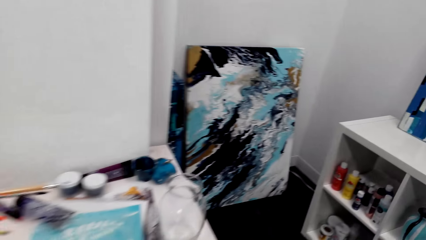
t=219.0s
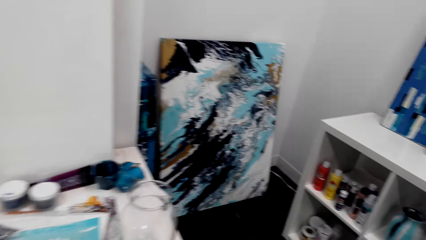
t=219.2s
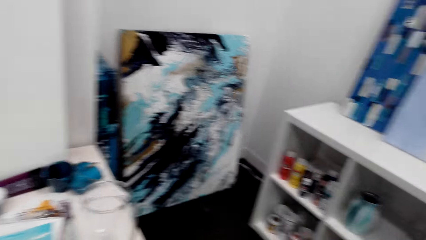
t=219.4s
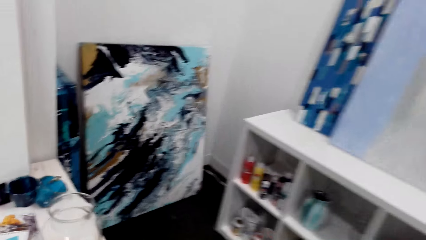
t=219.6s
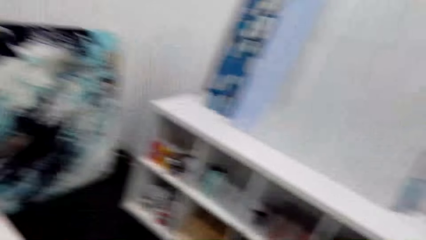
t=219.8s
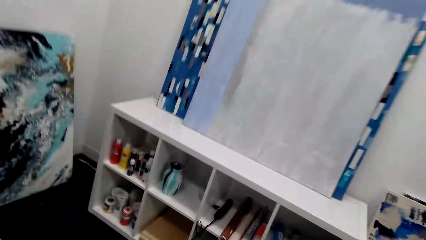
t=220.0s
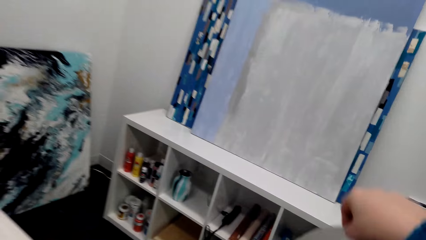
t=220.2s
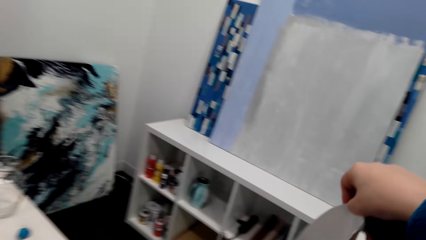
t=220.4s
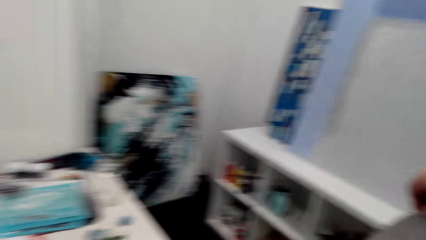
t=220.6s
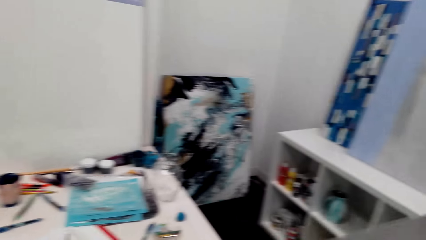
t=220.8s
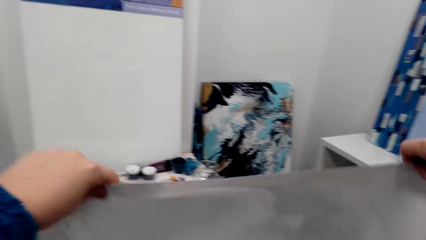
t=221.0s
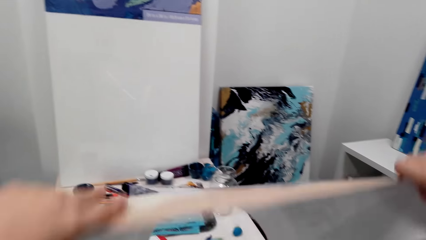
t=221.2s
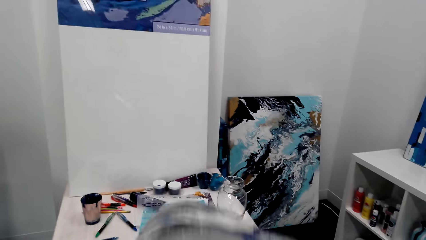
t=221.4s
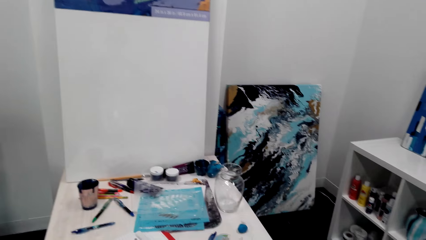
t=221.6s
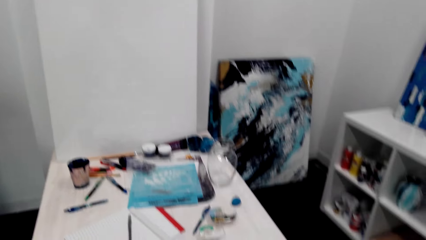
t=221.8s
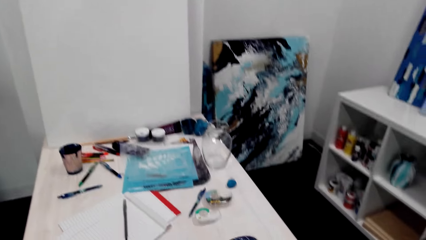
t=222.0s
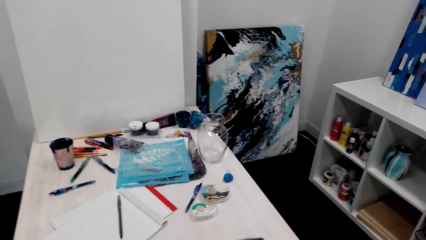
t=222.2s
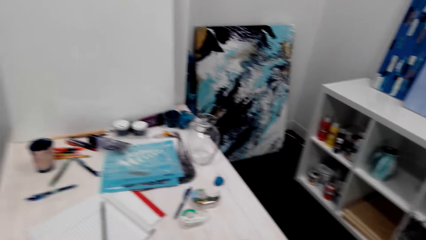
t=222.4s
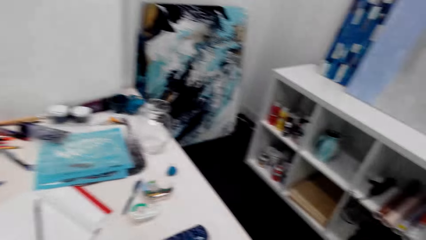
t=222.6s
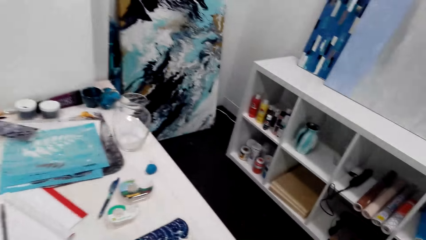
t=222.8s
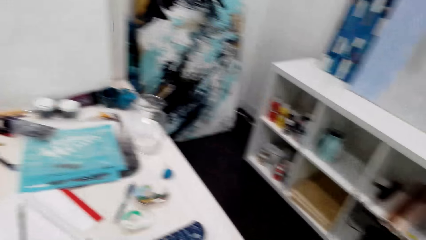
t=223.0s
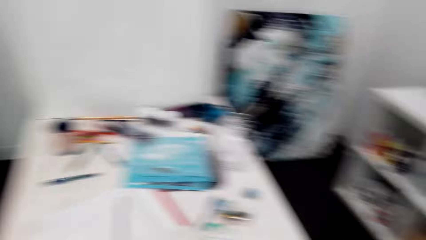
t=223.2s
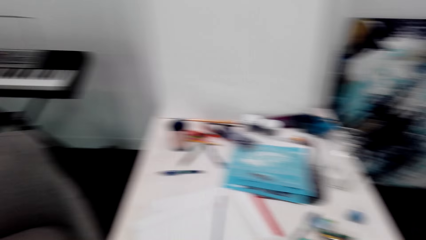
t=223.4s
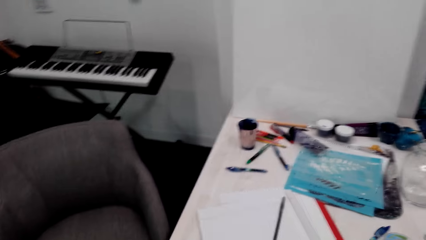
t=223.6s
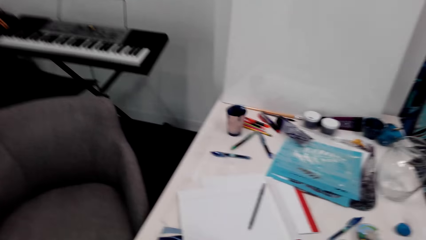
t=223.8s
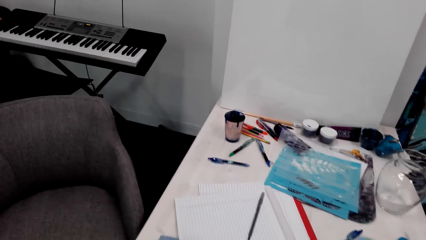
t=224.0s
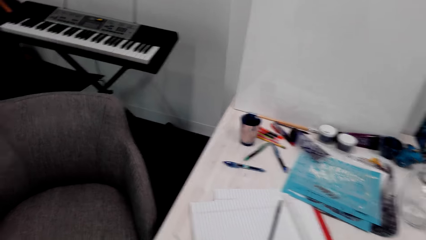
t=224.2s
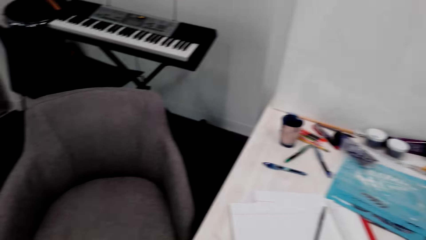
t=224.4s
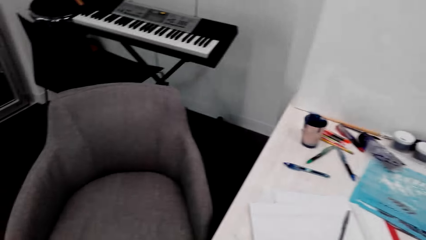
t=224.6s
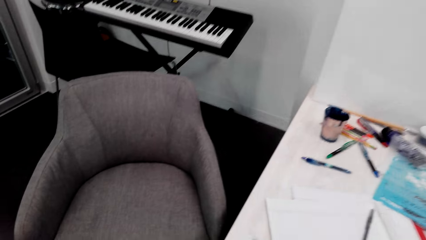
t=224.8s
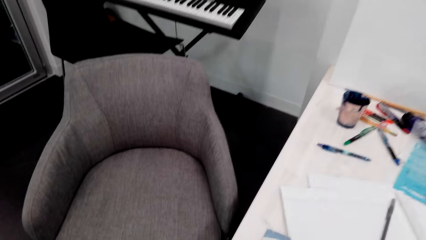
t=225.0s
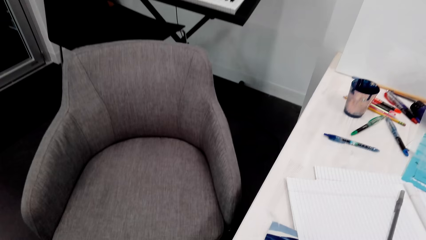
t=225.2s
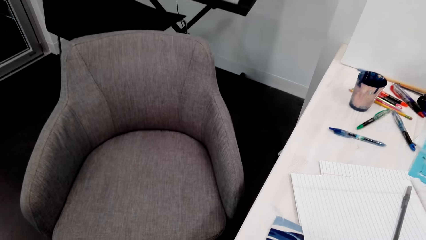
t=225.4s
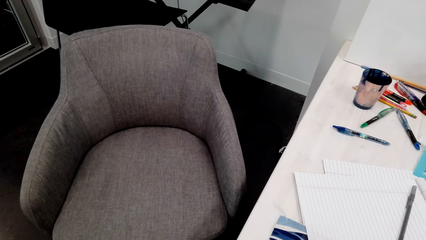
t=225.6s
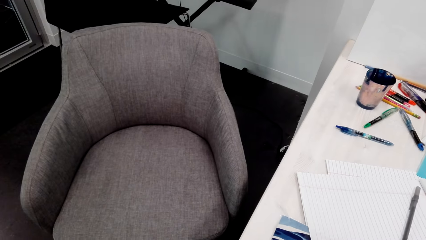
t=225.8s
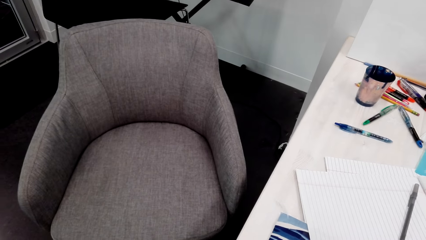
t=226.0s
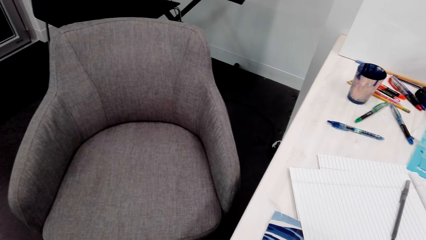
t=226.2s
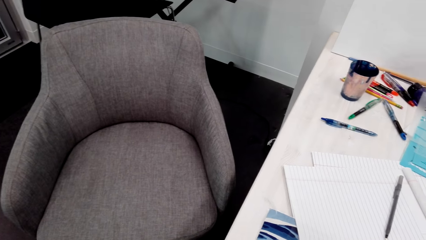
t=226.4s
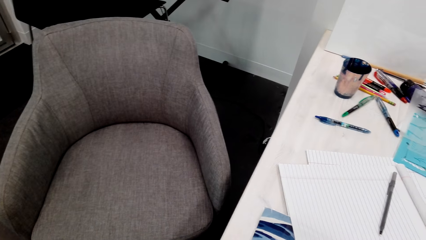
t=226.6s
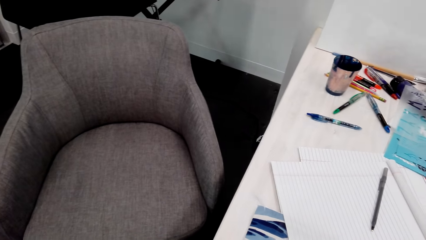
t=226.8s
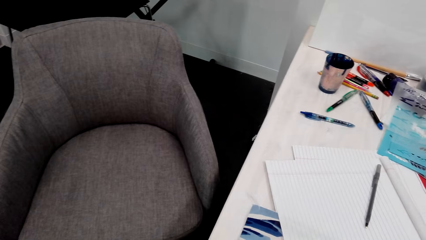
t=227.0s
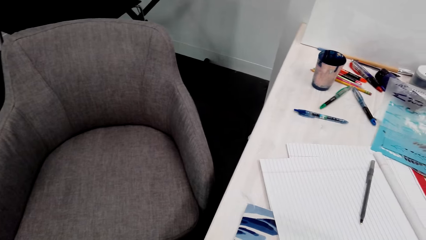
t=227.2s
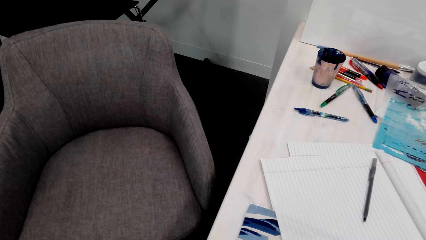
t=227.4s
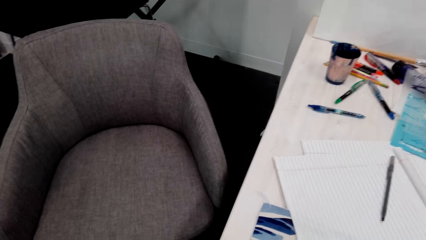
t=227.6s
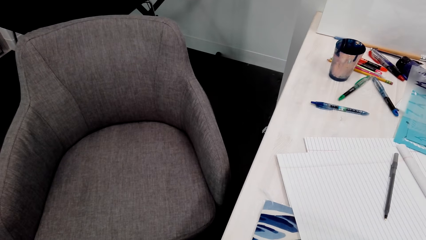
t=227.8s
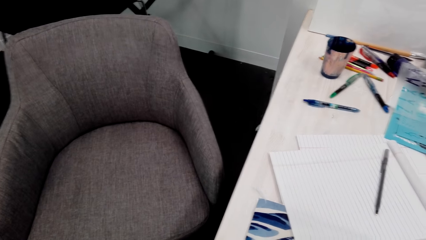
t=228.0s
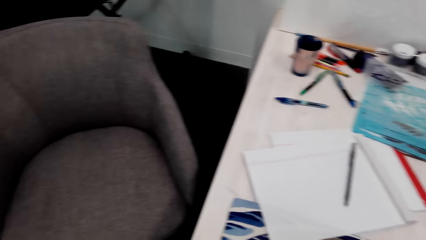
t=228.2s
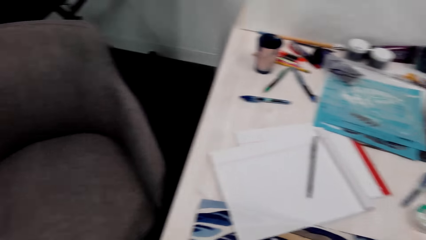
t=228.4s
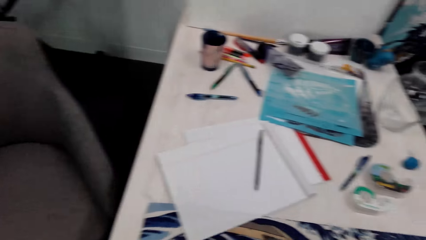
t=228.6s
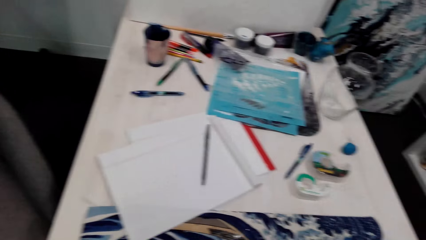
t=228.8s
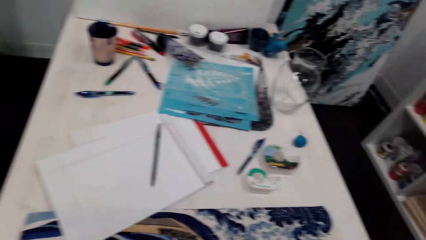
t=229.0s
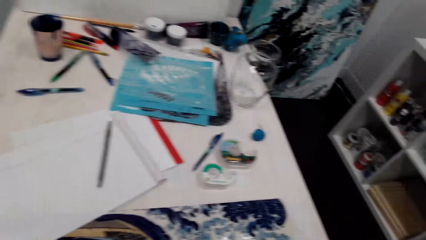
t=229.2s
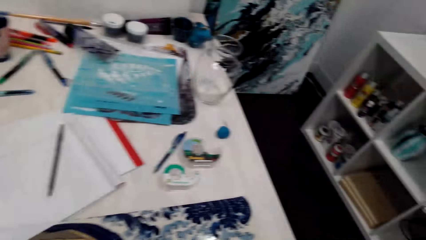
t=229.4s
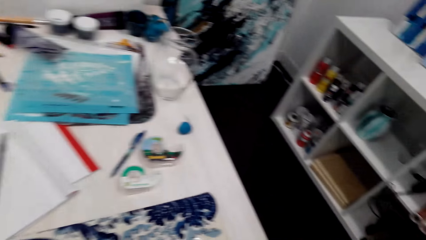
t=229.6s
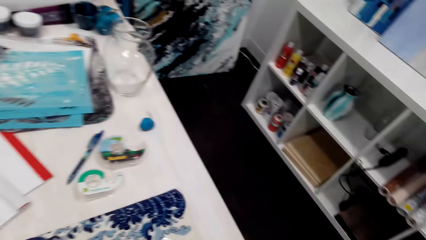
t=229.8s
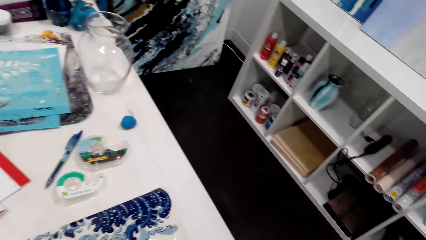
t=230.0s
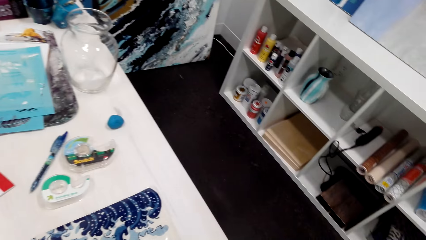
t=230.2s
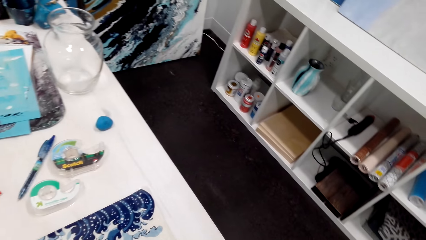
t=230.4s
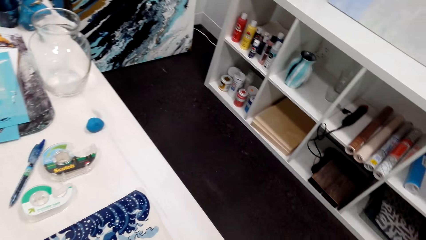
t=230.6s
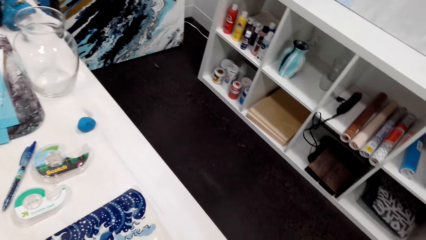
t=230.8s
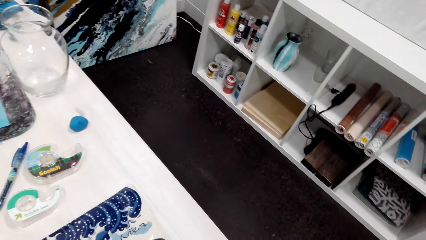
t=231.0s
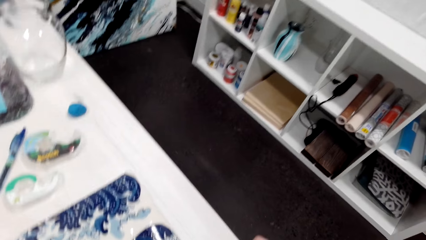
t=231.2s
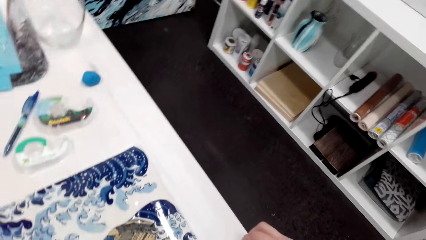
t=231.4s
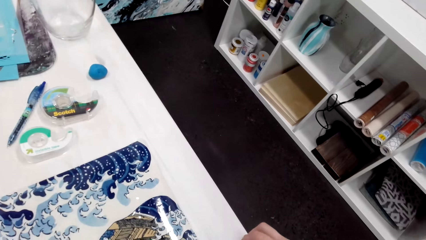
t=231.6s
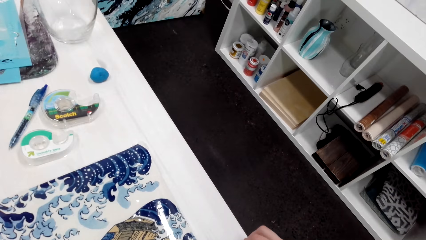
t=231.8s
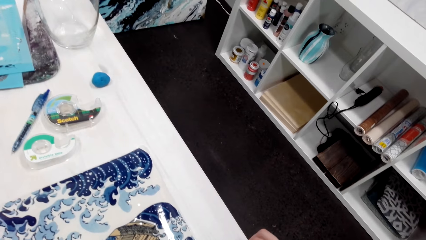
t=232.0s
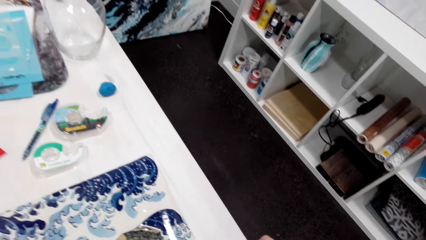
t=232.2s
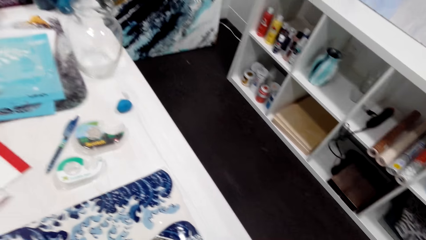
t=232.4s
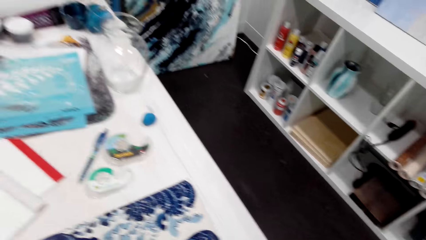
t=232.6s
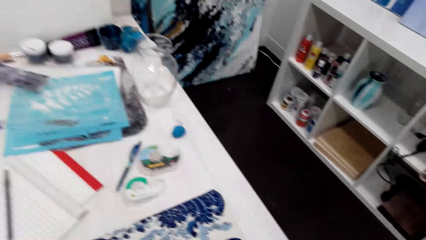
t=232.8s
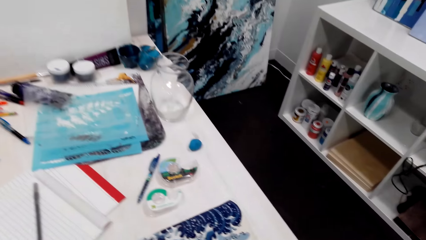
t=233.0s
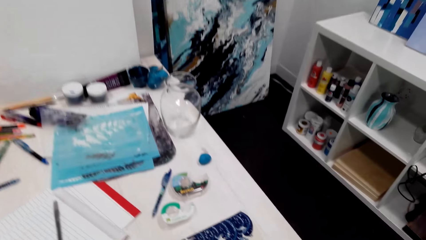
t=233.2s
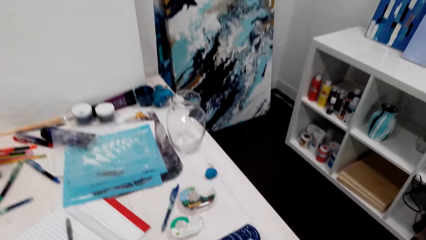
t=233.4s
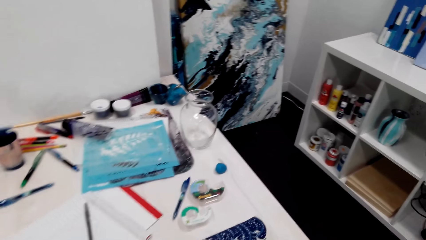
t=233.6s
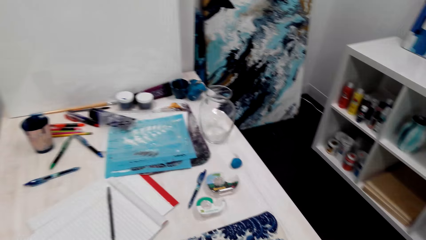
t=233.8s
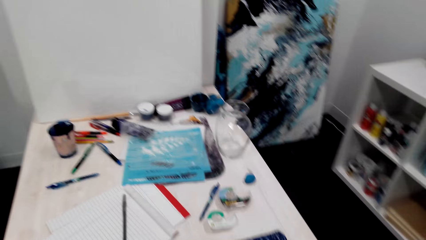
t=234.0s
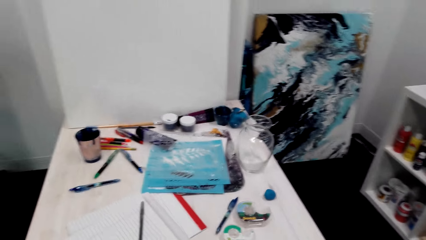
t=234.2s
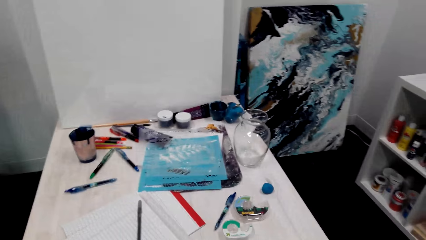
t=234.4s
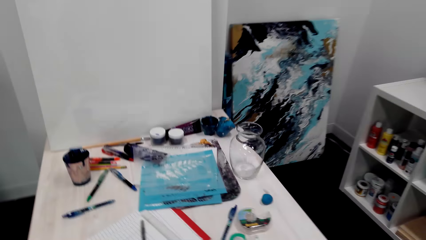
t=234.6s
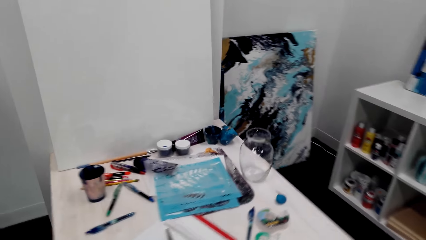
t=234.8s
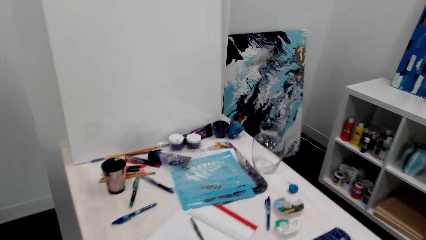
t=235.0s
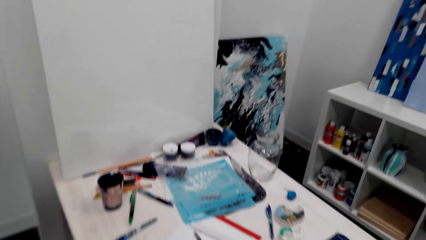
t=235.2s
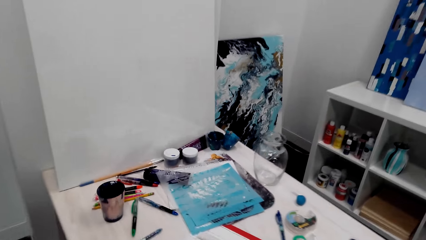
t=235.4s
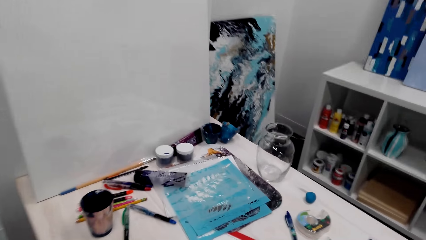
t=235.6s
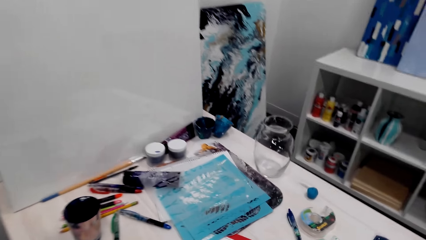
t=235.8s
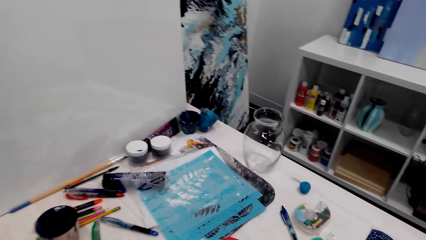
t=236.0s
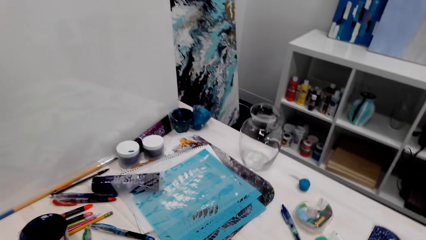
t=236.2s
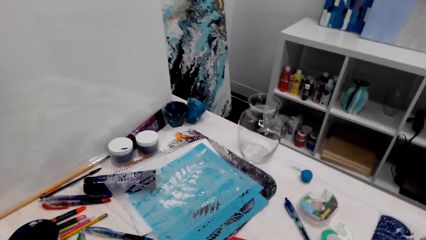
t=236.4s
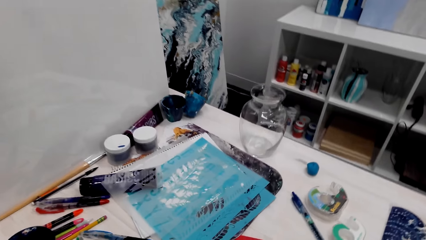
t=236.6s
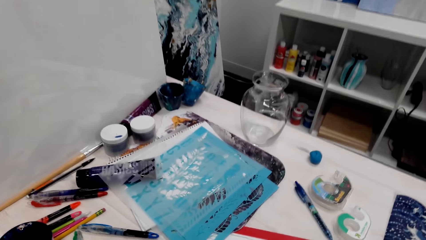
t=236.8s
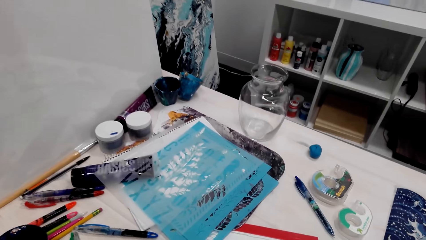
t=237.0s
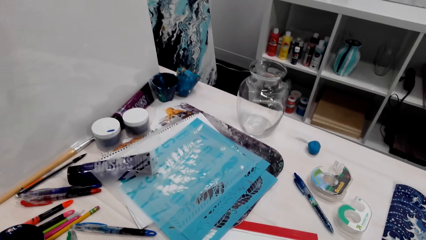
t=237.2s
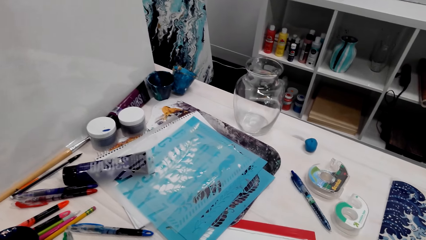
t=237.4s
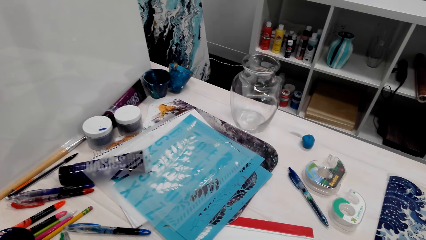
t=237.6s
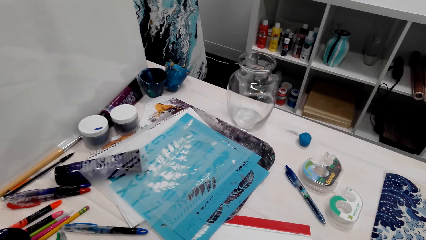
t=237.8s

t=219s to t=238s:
The camera wearer holds the poster in her hands. She puts the poster on the table. She looks around.
